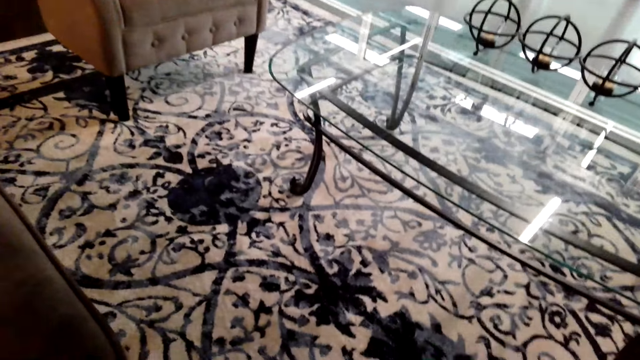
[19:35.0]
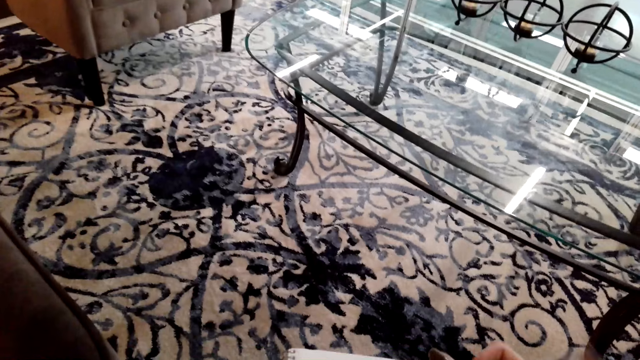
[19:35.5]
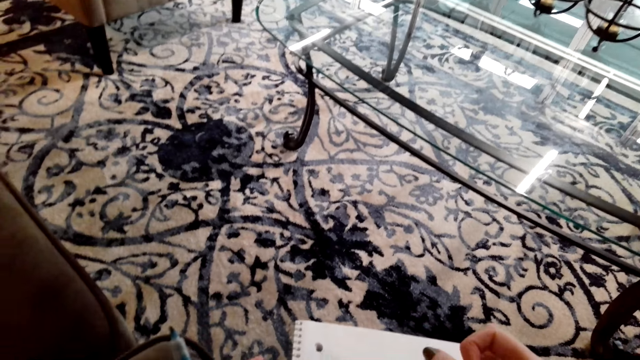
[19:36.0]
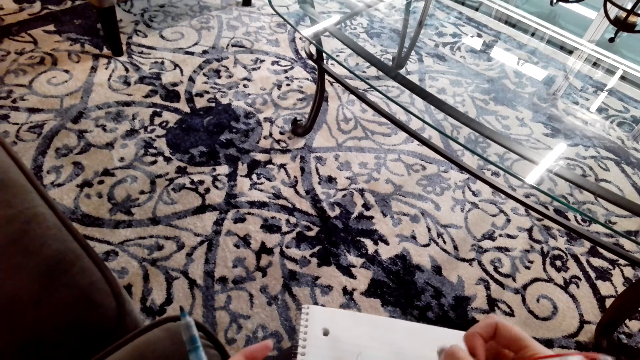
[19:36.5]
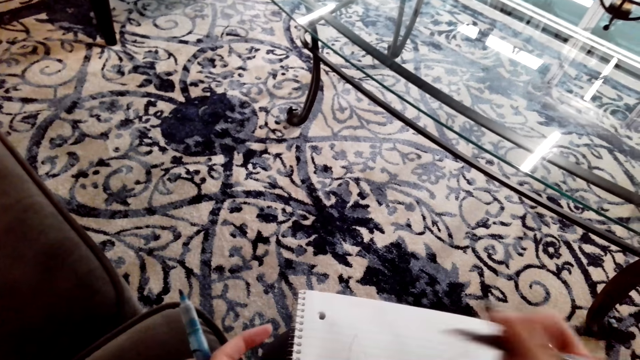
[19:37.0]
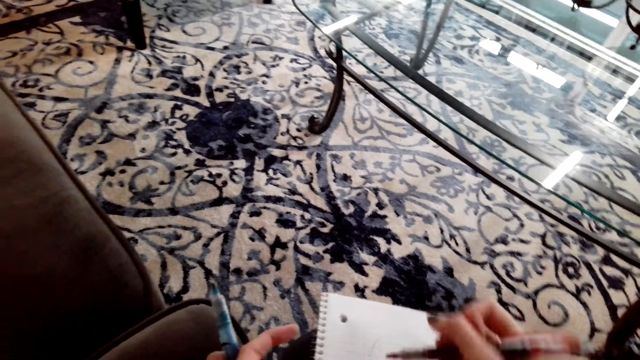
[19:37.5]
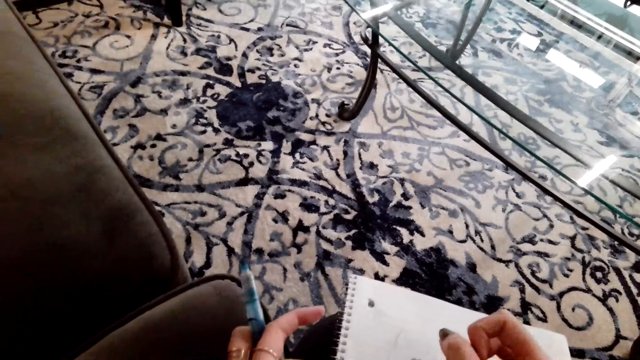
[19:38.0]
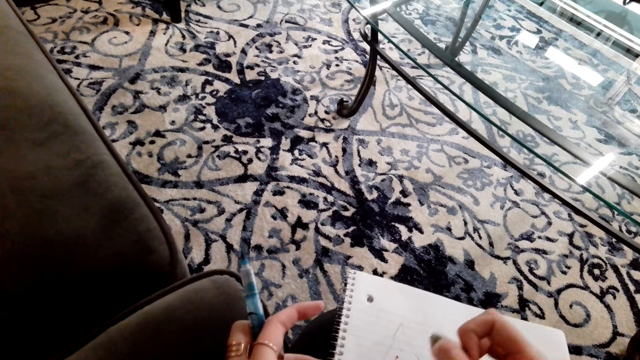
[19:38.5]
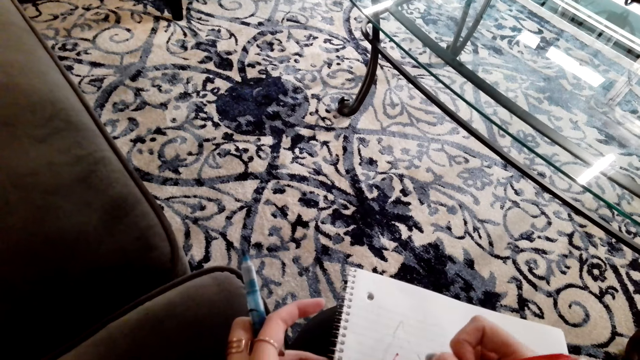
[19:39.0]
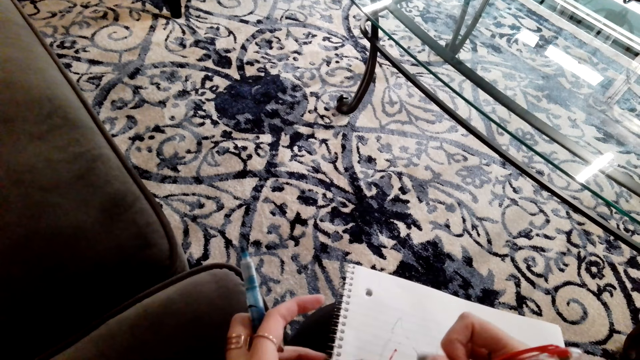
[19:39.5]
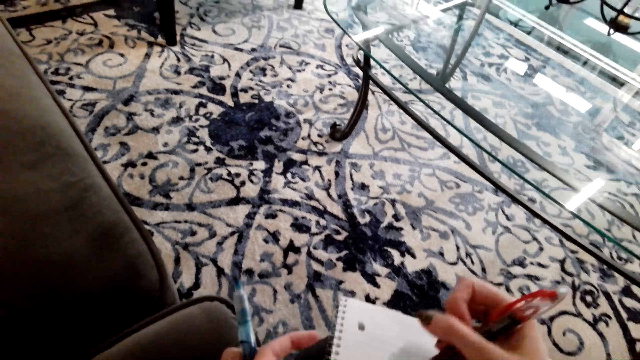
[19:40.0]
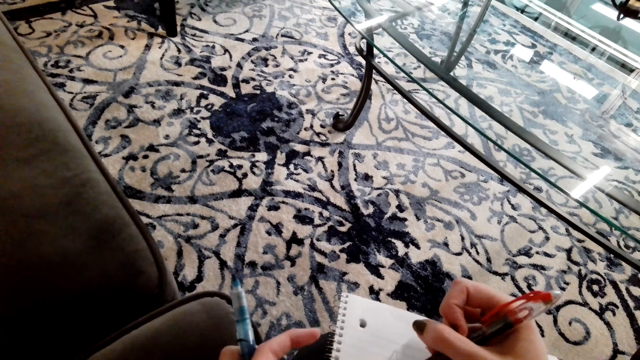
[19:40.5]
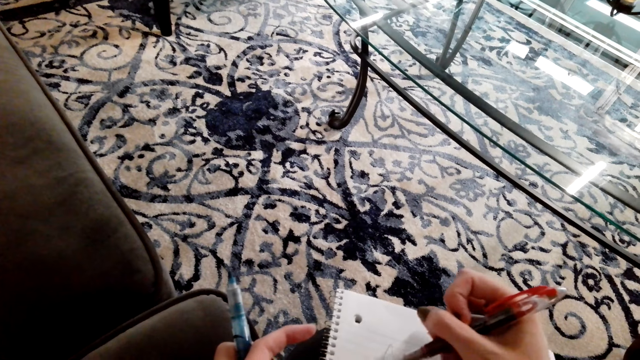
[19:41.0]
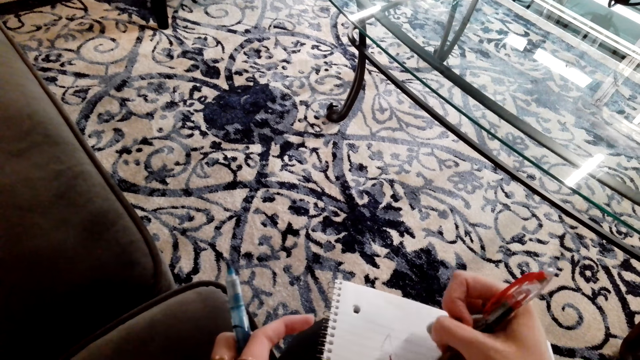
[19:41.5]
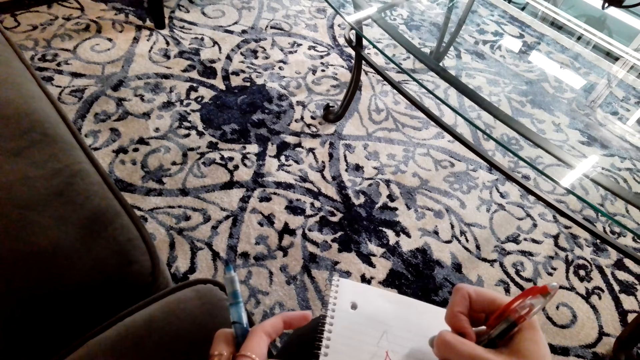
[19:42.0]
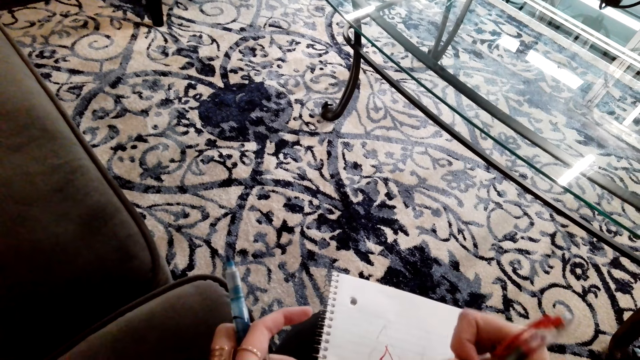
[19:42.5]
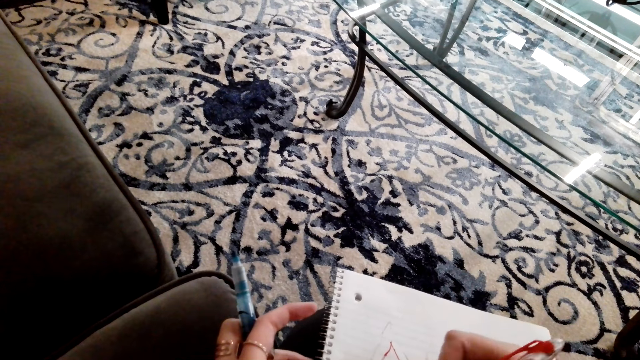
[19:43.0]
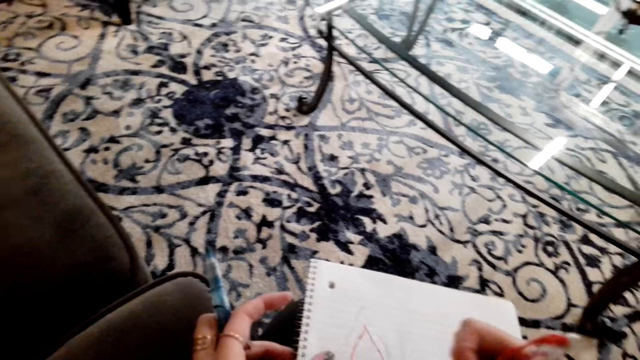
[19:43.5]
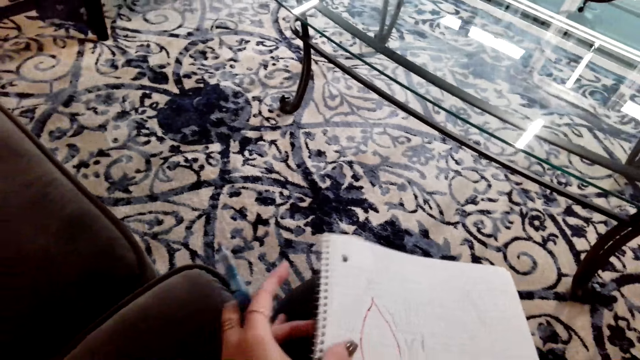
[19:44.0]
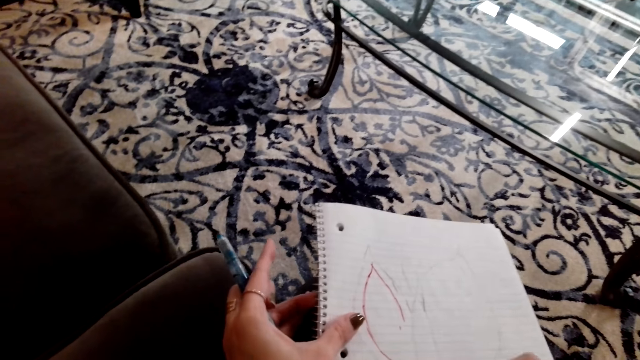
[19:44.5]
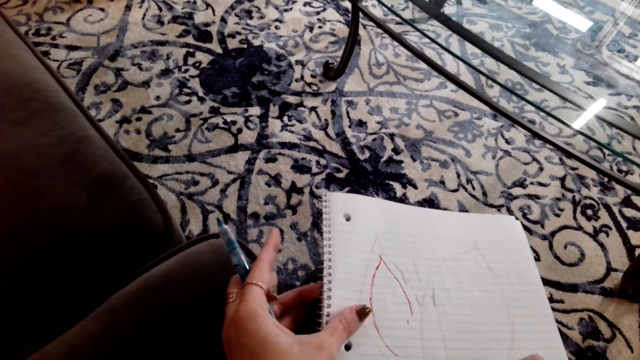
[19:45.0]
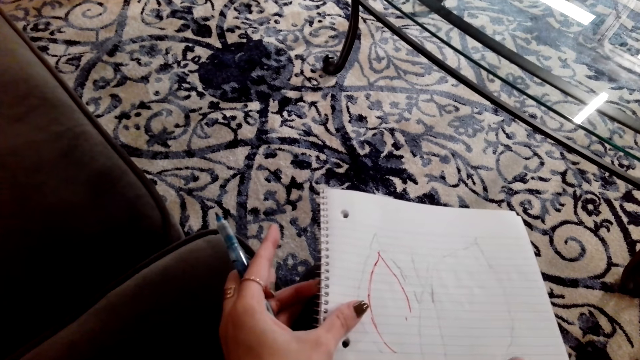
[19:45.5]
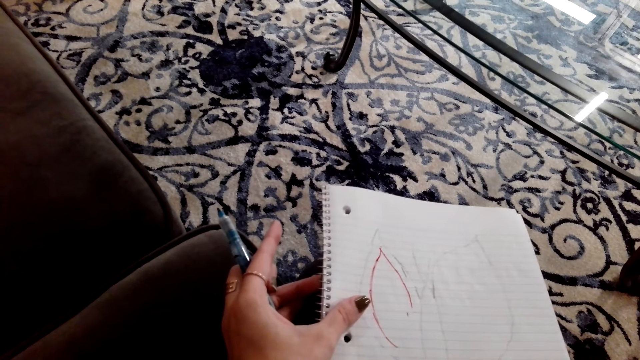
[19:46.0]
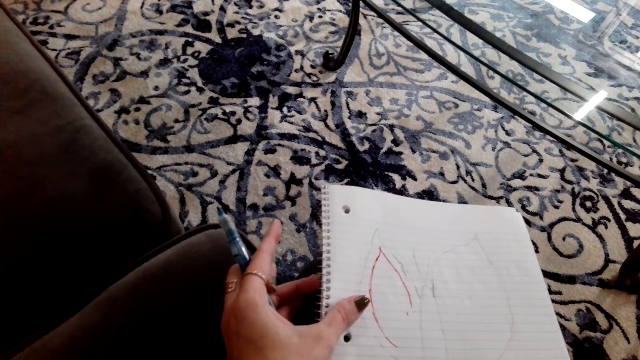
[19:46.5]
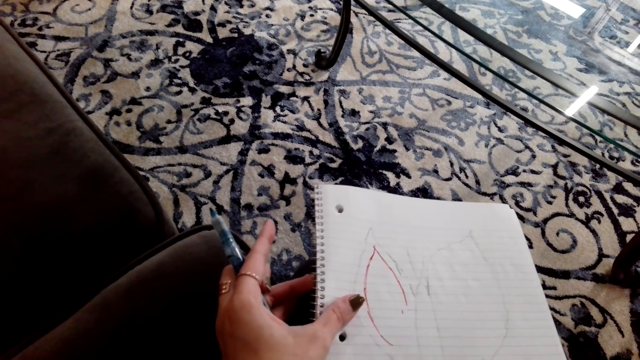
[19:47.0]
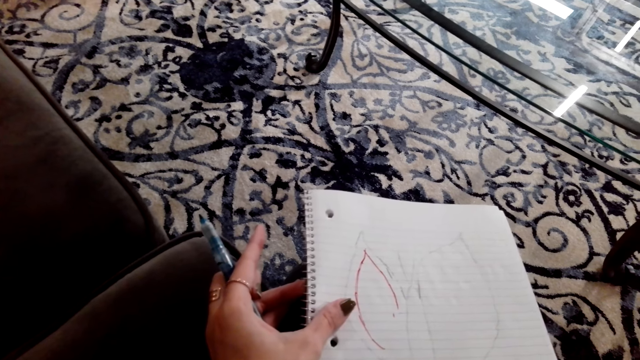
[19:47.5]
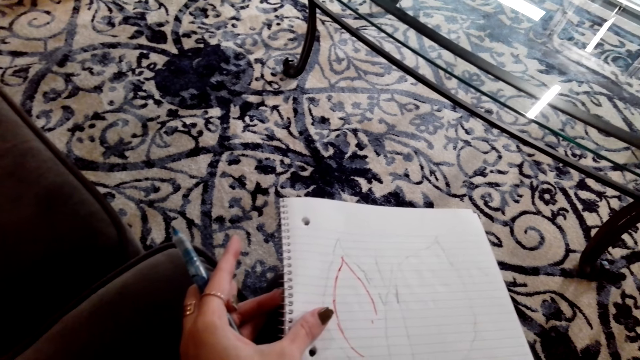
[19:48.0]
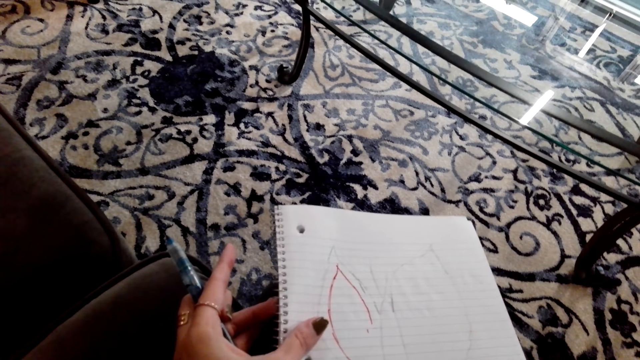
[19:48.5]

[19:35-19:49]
The camera wearer draws the picture on the book. They move the book.

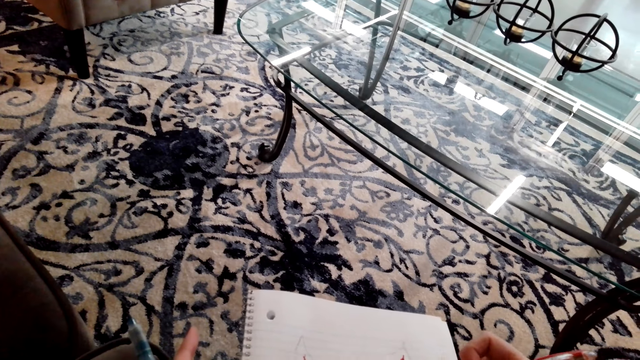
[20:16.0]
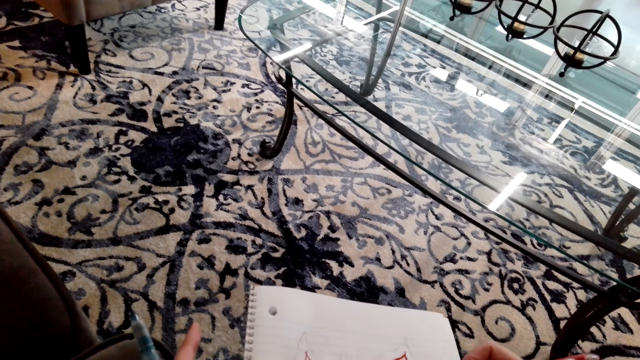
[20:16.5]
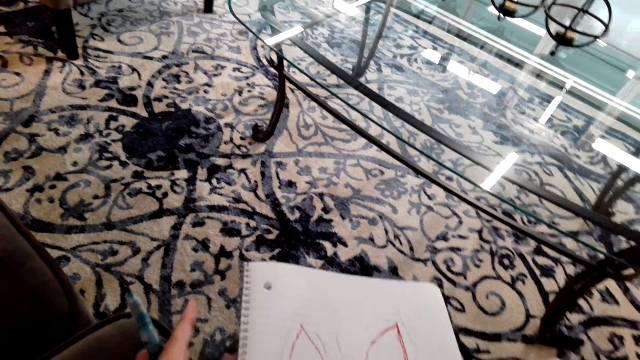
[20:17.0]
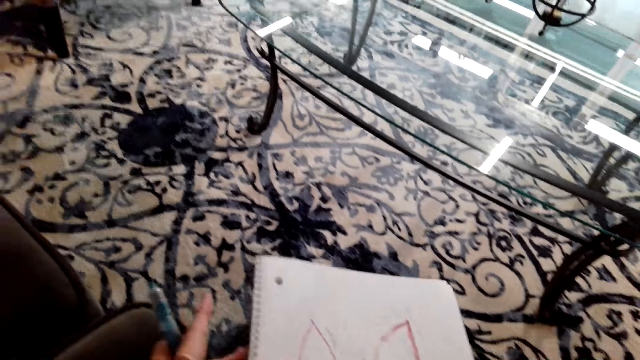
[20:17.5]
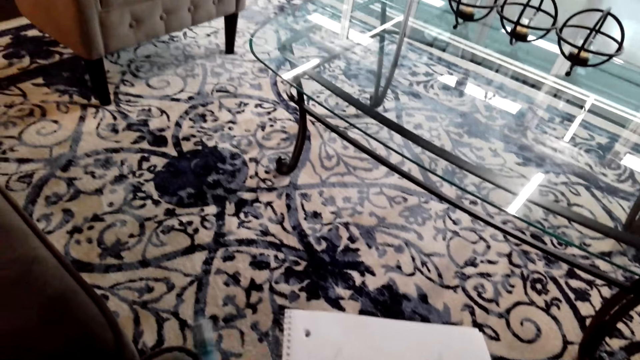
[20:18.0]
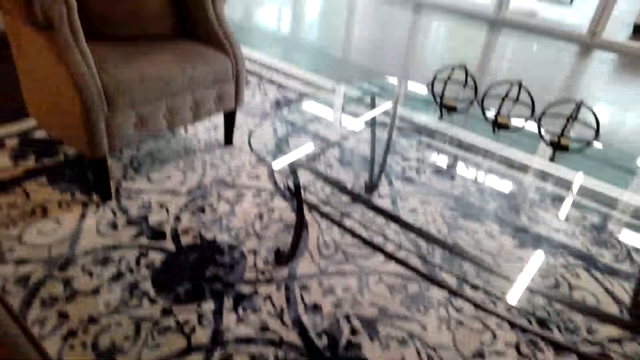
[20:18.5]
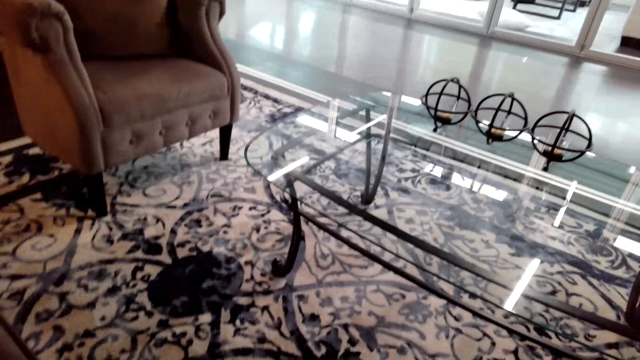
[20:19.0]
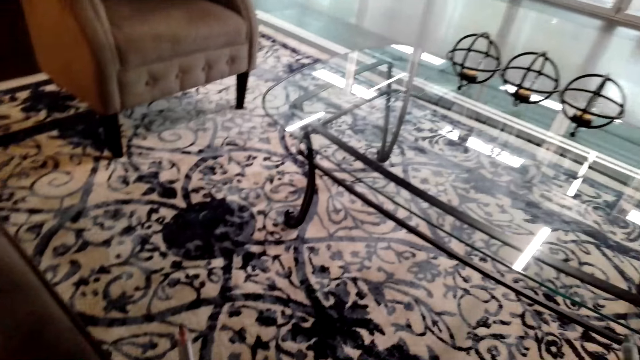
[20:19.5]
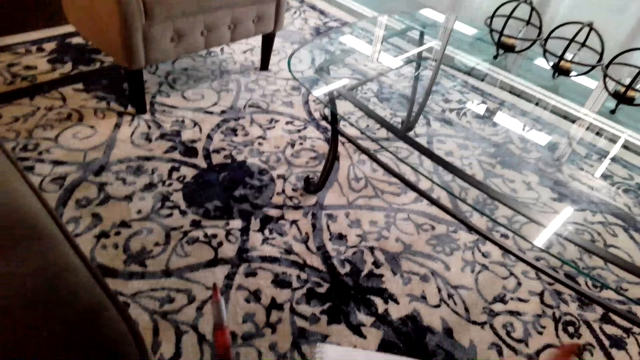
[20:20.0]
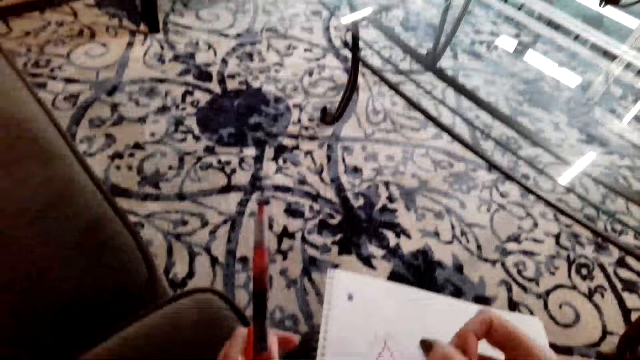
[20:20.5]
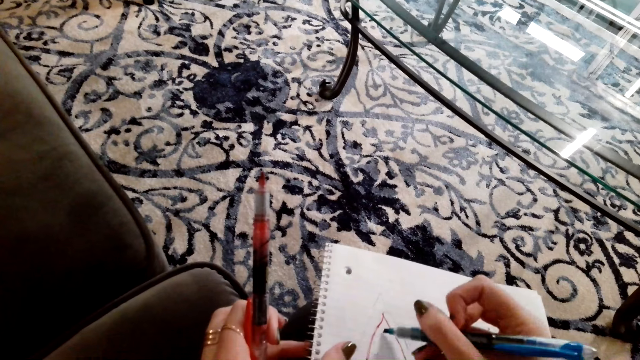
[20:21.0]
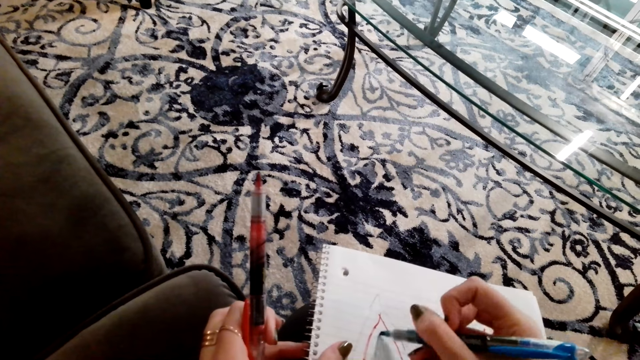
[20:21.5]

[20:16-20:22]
The camera wearer moves the drawing pen. They hold the drawing pen. They draw the picture on the book.
